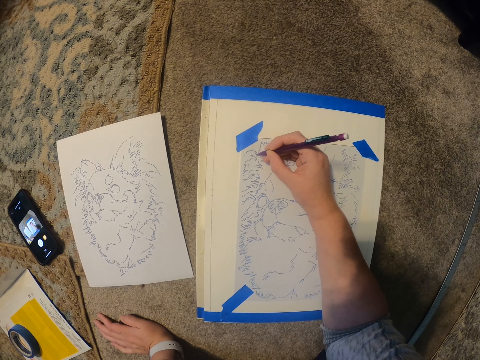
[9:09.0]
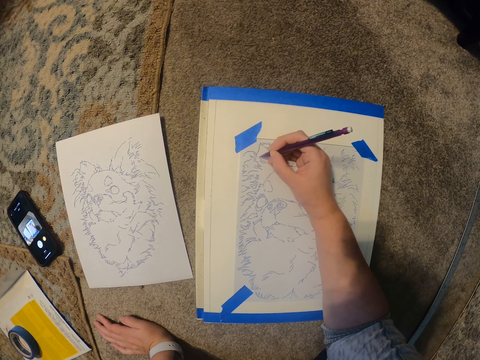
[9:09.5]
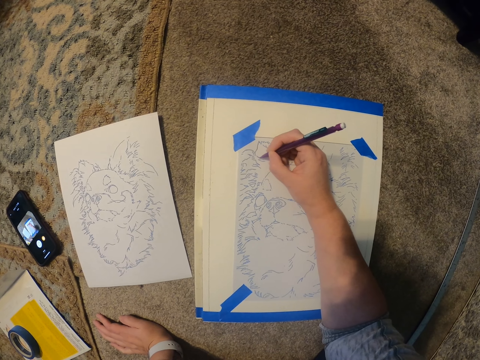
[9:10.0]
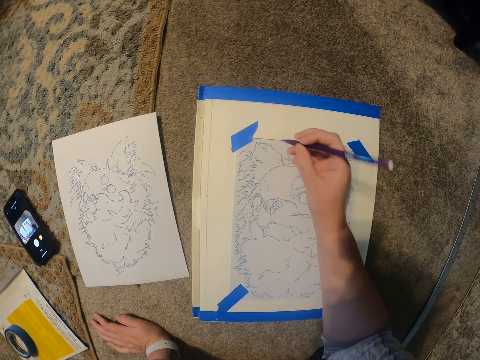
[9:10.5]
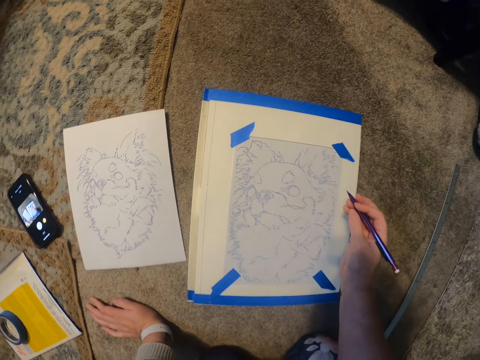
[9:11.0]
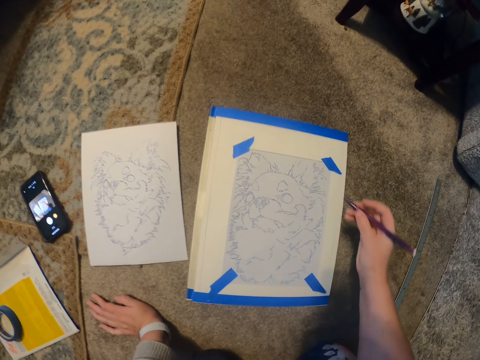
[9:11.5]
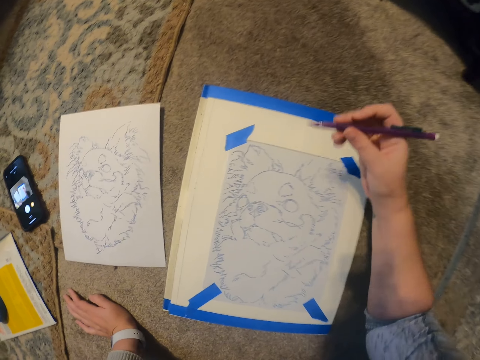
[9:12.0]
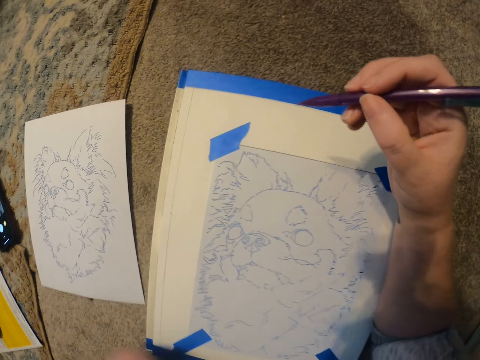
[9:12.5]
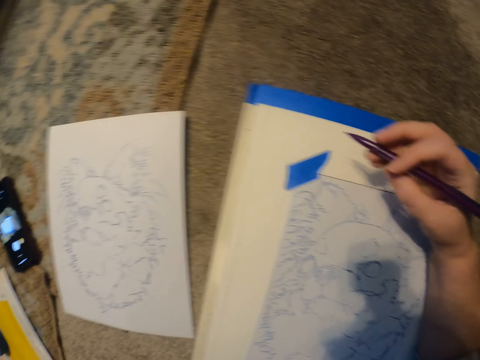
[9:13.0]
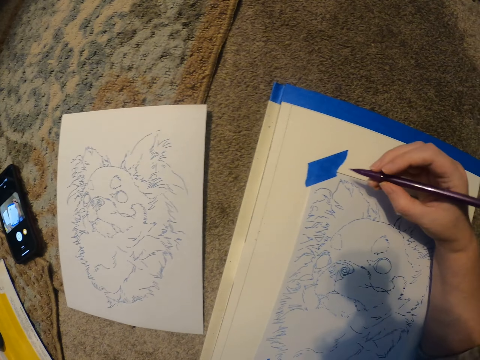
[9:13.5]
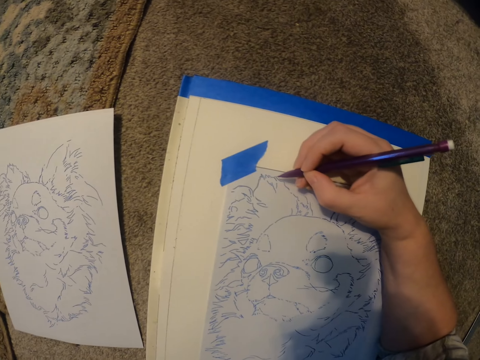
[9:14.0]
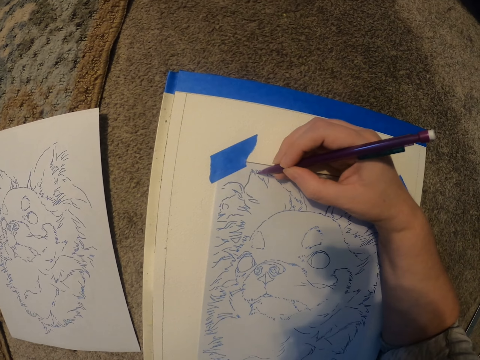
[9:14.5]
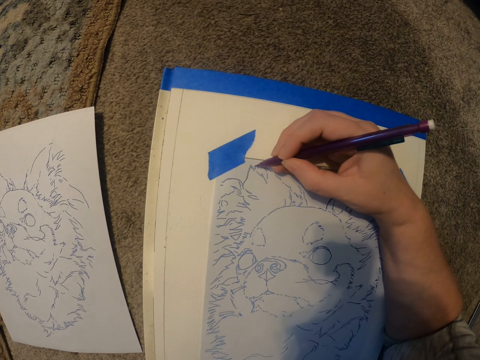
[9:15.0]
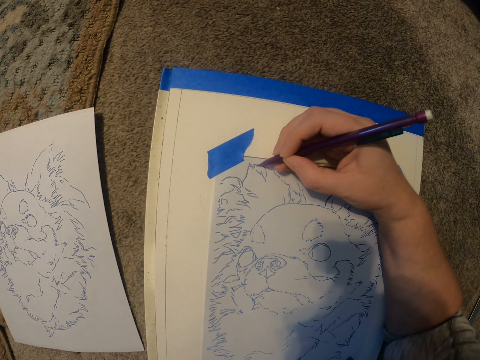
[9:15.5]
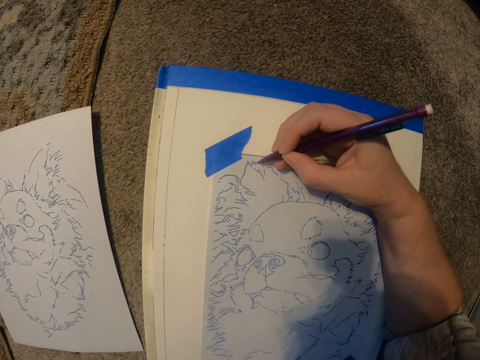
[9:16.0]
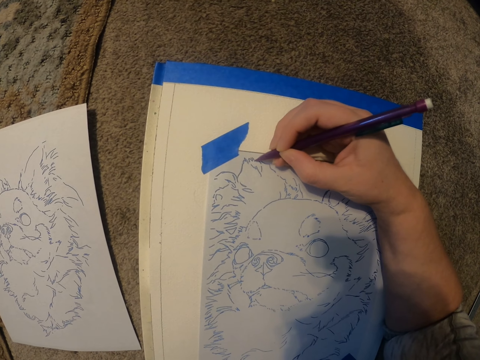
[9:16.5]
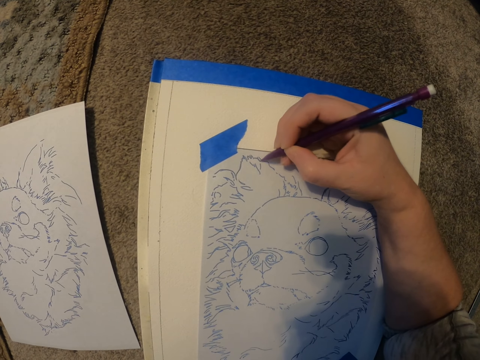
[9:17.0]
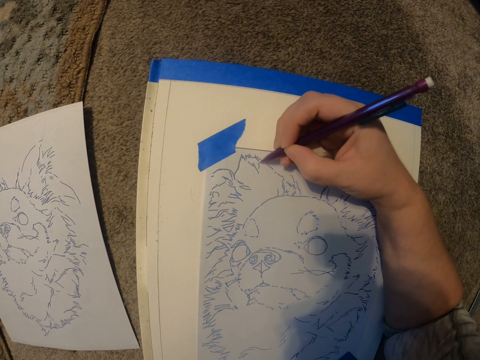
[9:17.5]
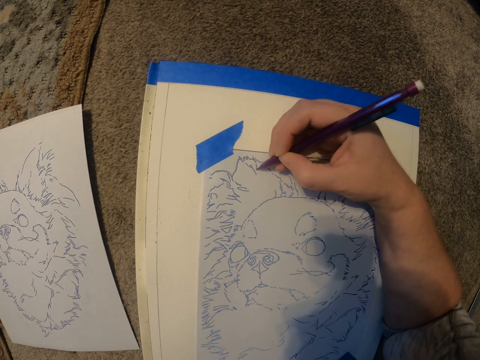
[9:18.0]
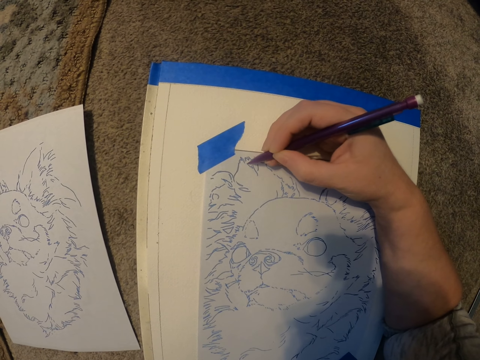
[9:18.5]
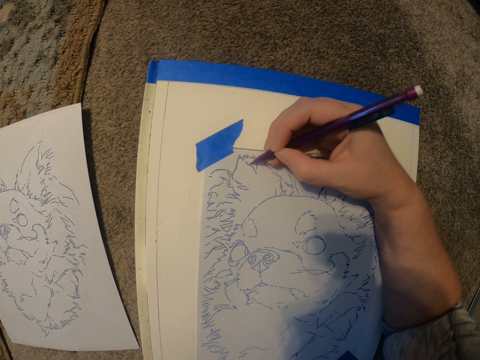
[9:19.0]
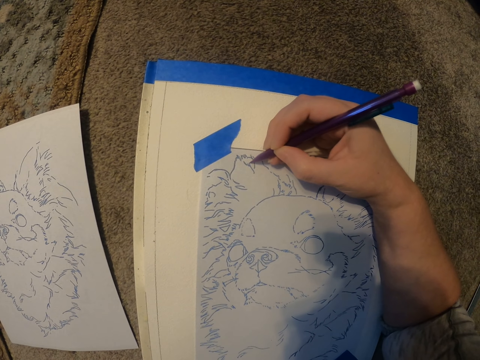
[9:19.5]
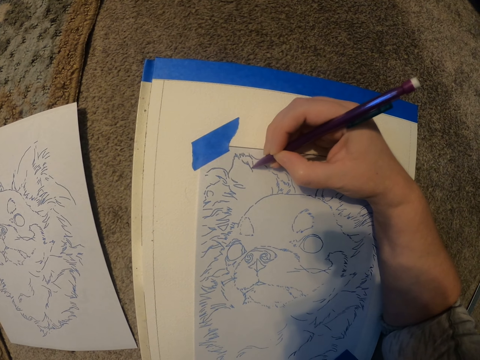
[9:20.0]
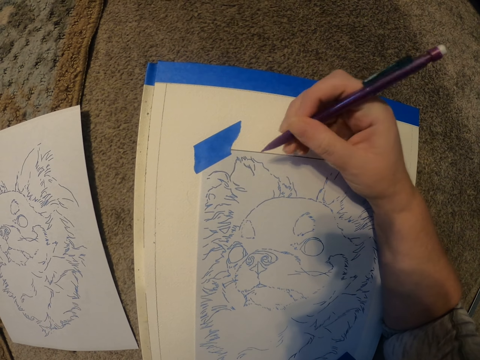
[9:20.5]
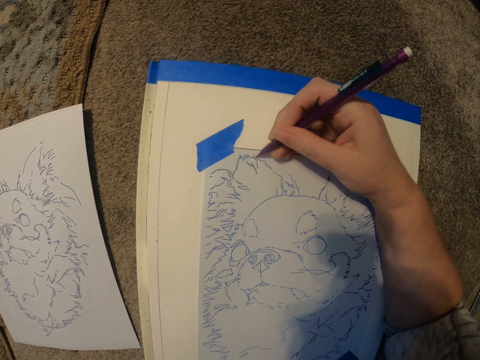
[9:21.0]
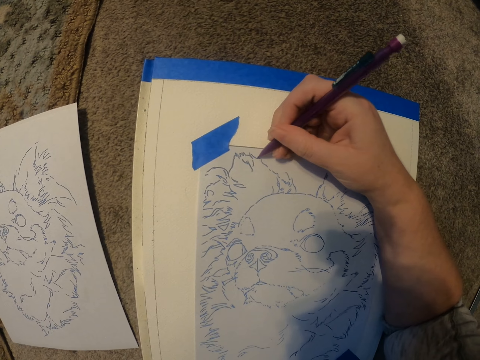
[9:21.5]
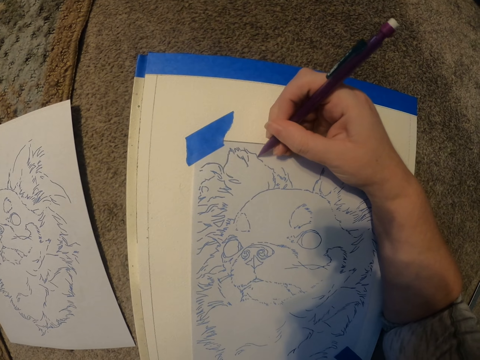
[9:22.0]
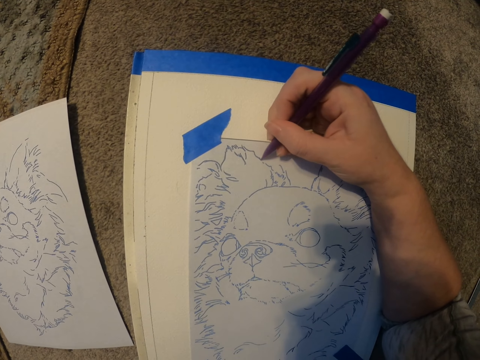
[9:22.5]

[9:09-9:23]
The camera wearer moves the pen over the piece of paper. They draw the picture on the paper.

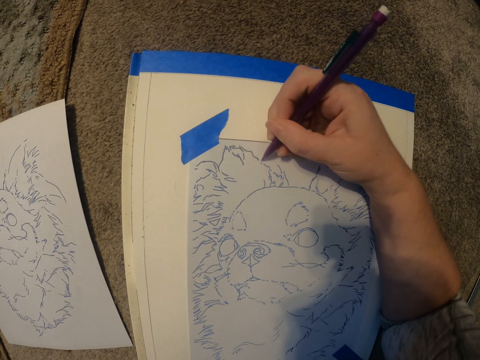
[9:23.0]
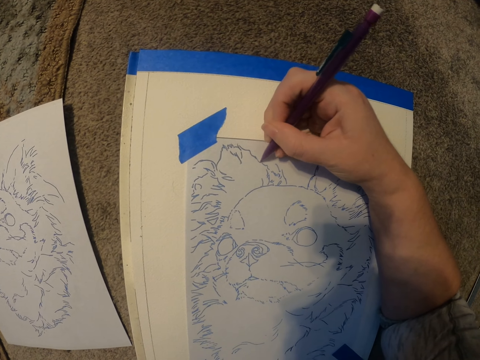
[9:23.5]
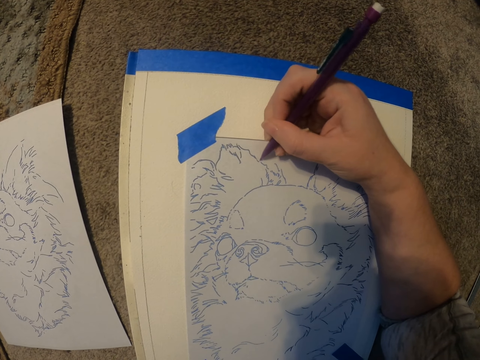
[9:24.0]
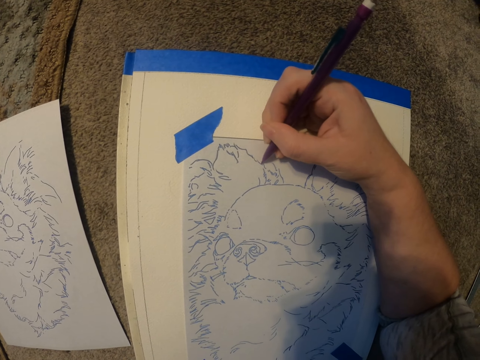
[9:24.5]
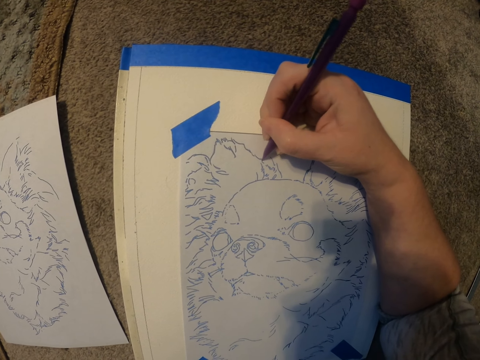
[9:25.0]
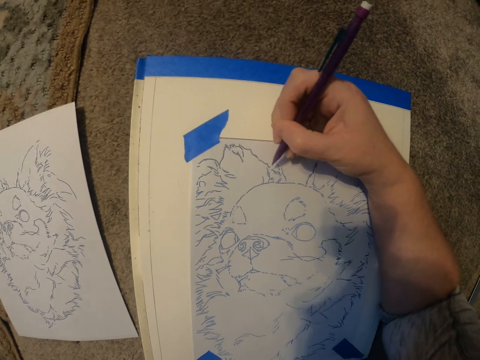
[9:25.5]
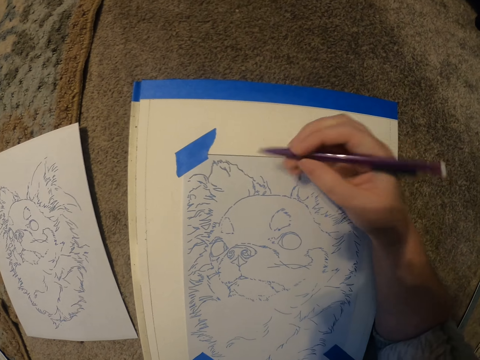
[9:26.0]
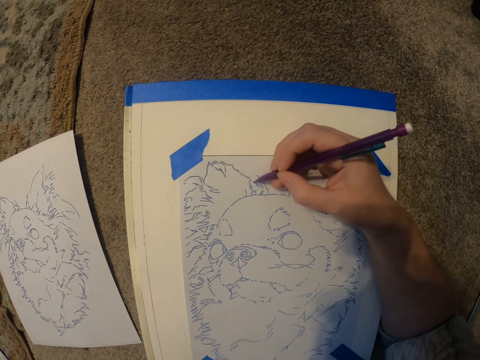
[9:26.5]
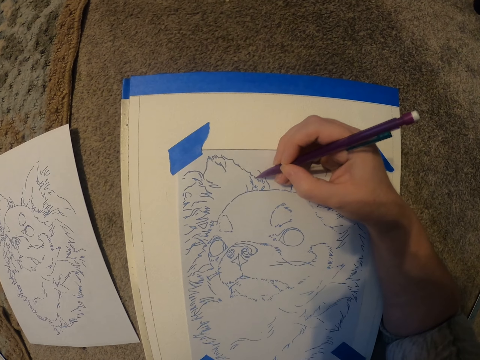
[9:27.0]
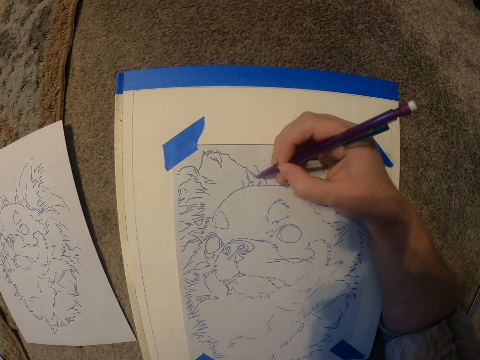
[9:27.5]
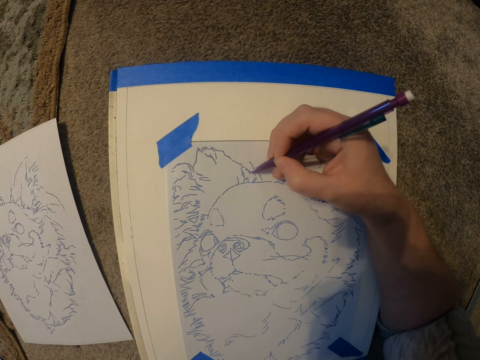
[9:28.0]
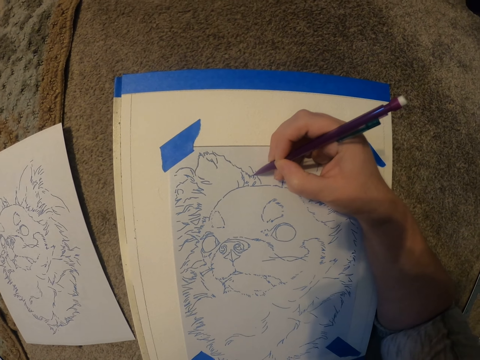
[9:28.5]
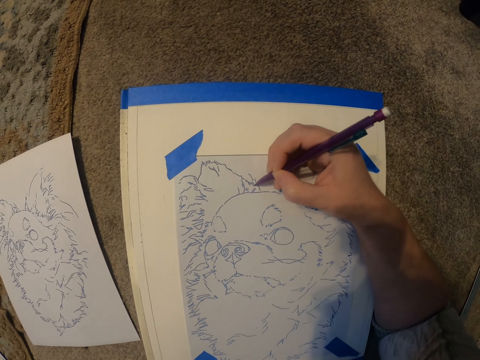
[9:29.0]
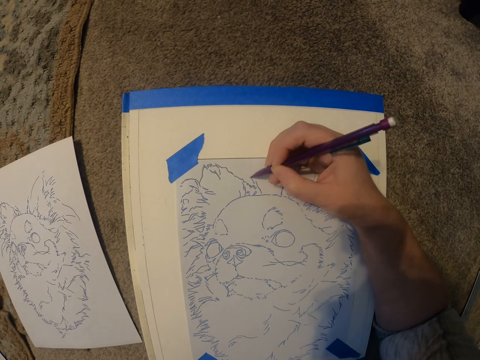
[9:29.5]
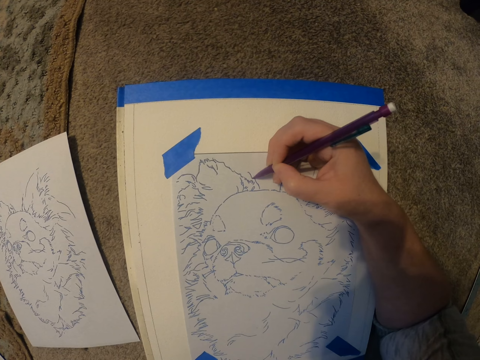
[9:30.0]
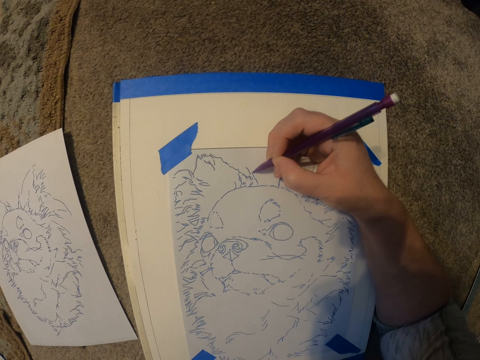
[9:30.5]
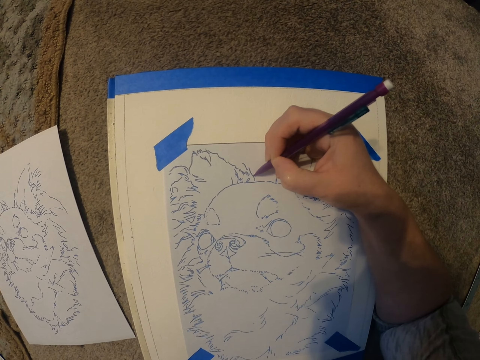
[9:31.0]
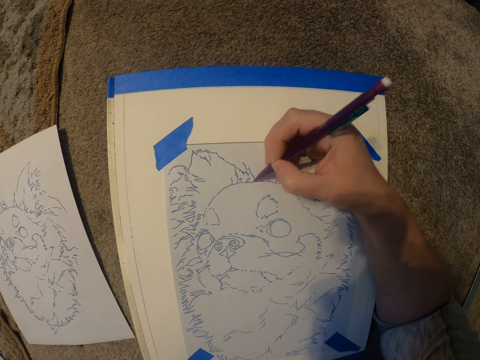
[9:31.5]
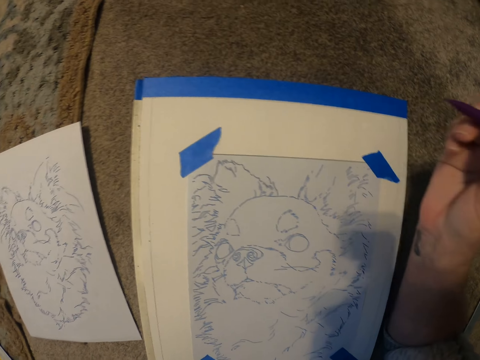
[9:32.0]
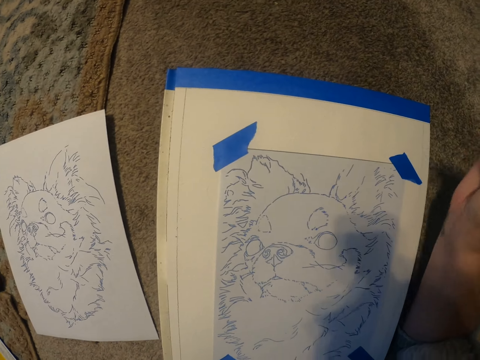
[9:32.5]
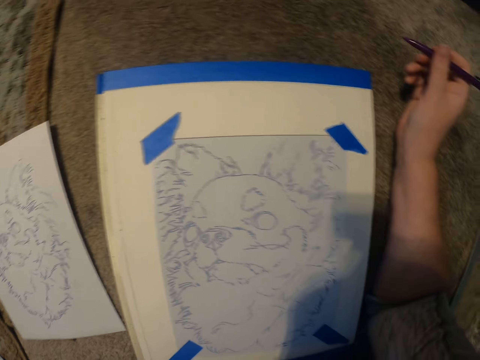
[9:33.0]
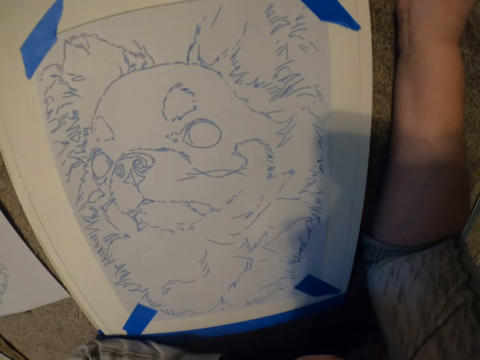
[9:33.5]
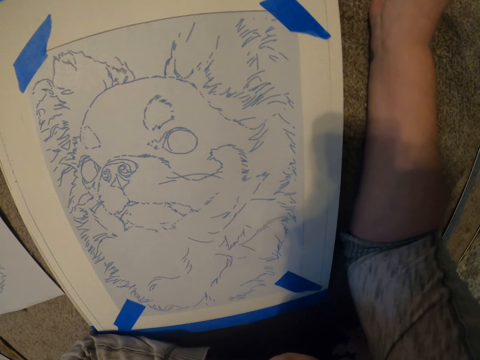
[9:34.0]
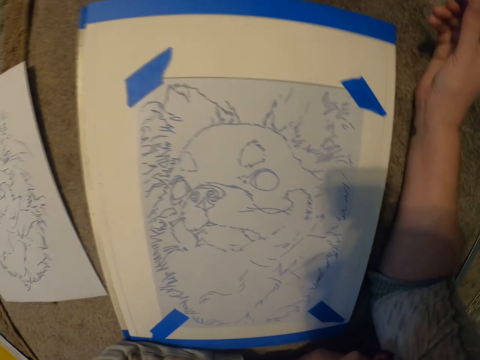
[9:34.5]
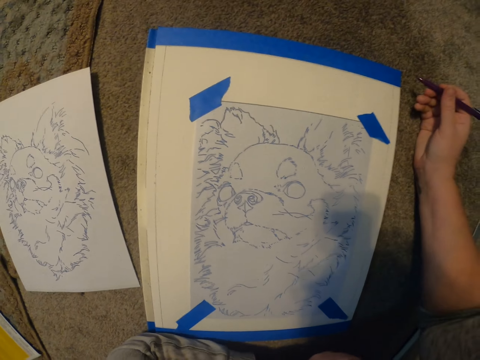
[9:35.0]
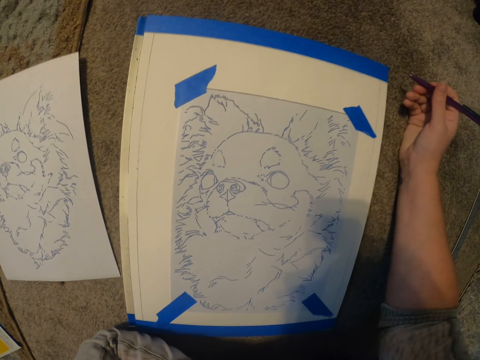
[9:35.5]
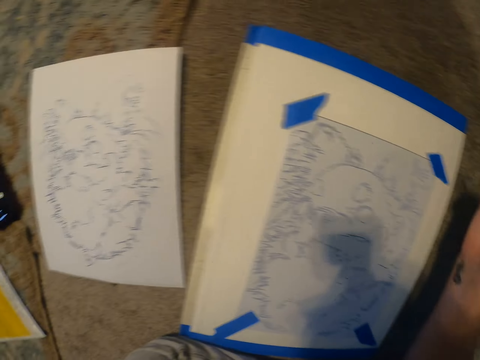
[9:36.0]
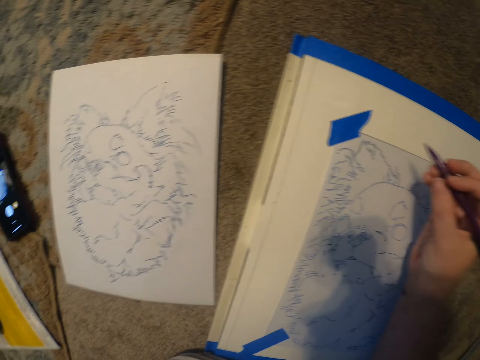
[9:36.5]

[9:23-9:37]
The camera wearer moves the hand with the pen. They draw the picture on the paper. They move the hand on the floor.
